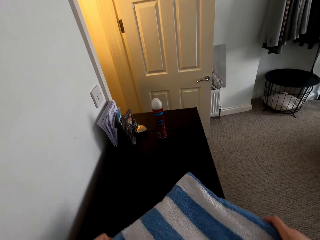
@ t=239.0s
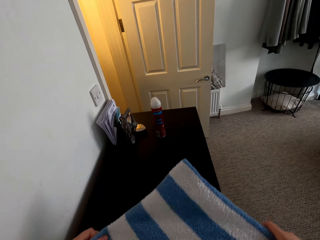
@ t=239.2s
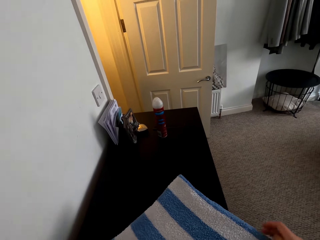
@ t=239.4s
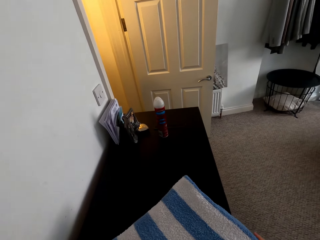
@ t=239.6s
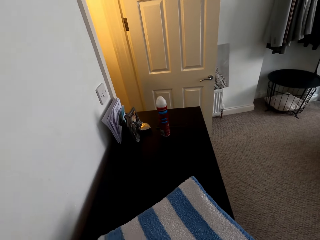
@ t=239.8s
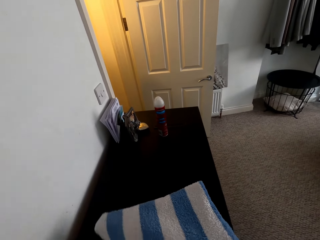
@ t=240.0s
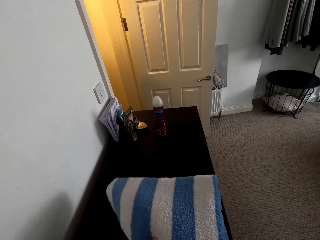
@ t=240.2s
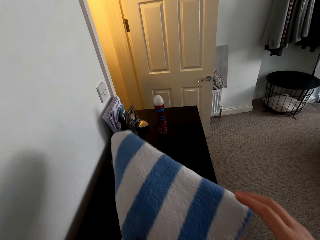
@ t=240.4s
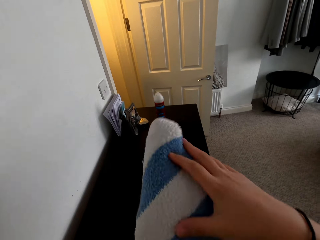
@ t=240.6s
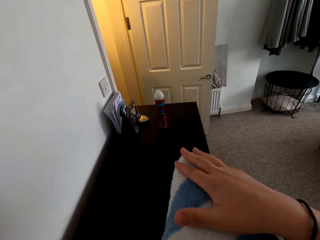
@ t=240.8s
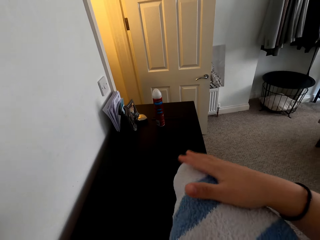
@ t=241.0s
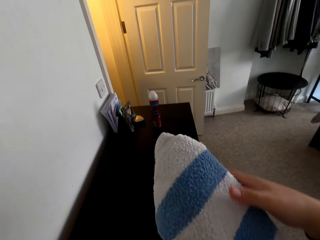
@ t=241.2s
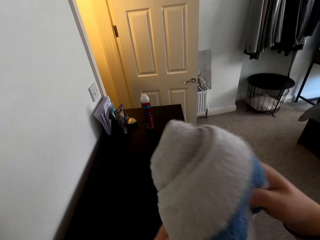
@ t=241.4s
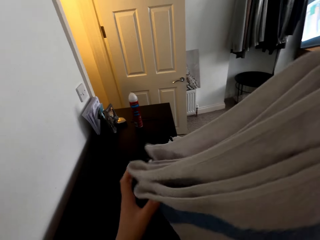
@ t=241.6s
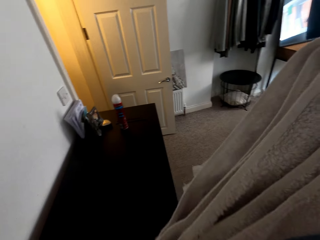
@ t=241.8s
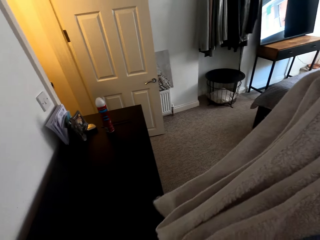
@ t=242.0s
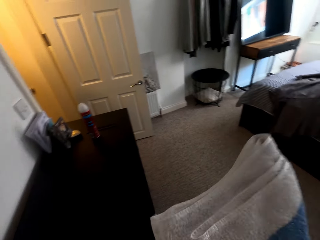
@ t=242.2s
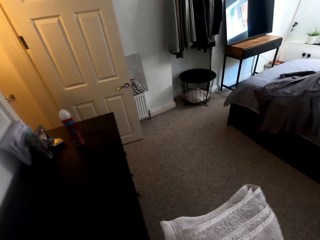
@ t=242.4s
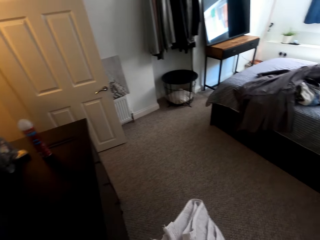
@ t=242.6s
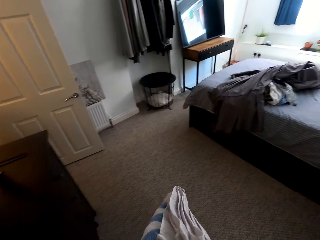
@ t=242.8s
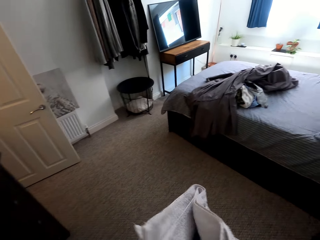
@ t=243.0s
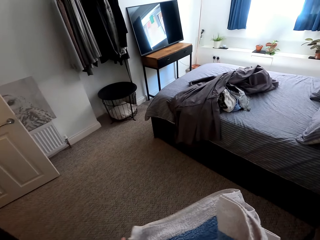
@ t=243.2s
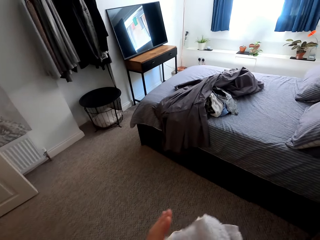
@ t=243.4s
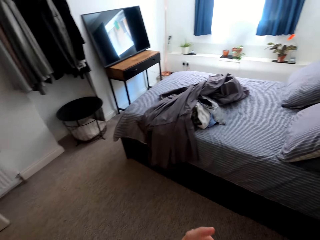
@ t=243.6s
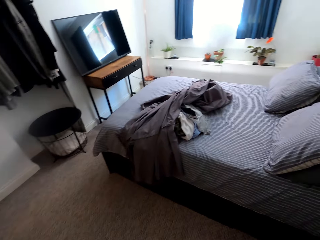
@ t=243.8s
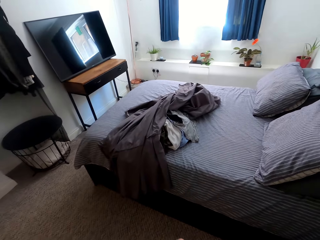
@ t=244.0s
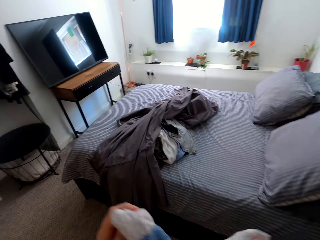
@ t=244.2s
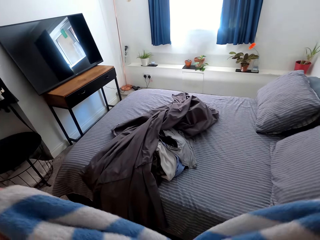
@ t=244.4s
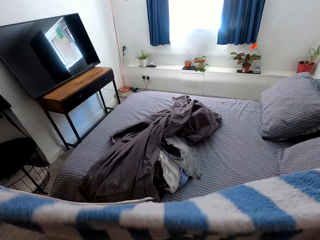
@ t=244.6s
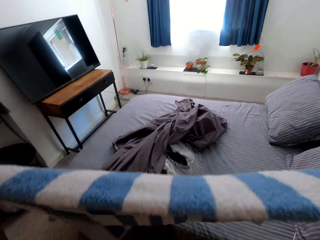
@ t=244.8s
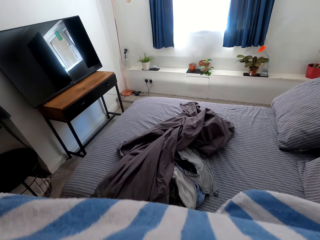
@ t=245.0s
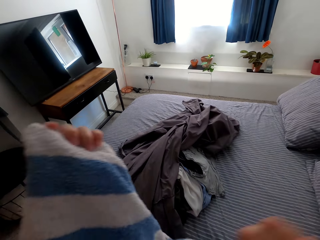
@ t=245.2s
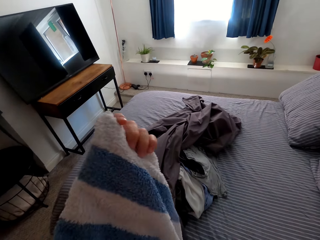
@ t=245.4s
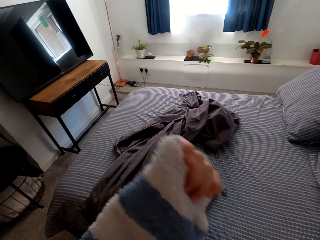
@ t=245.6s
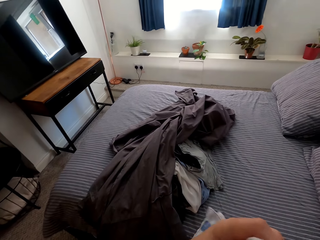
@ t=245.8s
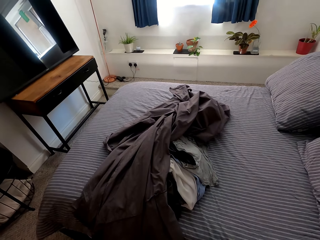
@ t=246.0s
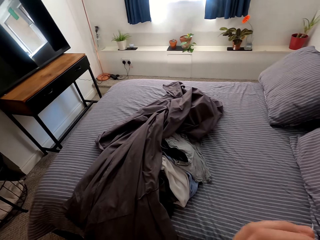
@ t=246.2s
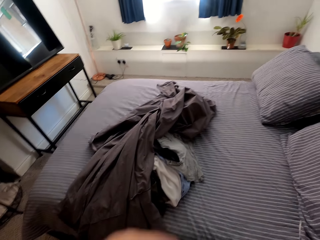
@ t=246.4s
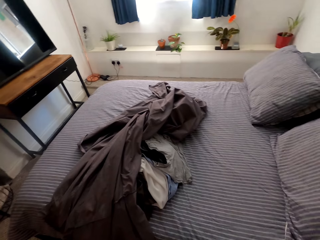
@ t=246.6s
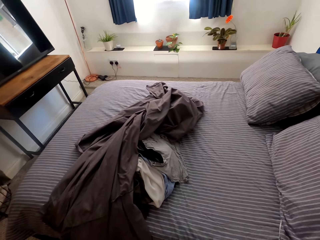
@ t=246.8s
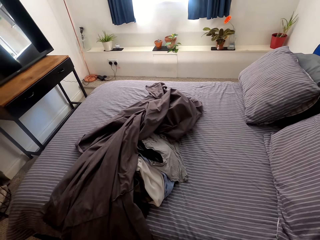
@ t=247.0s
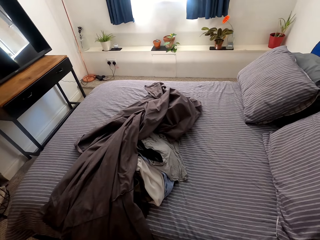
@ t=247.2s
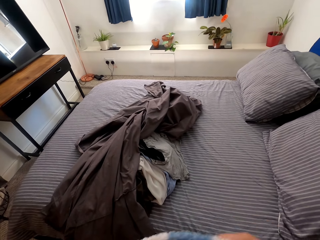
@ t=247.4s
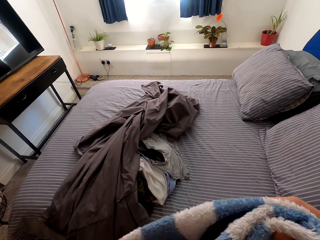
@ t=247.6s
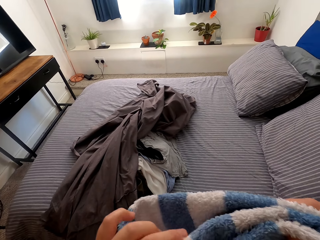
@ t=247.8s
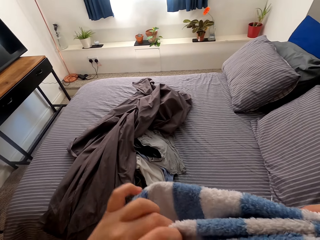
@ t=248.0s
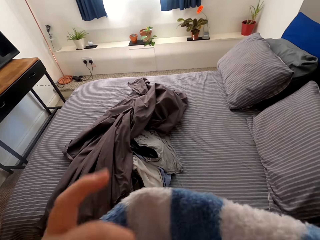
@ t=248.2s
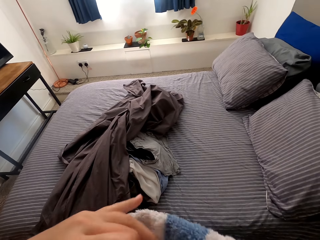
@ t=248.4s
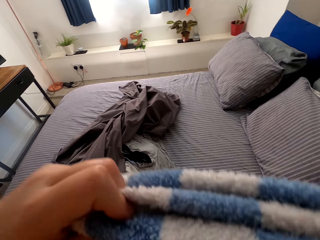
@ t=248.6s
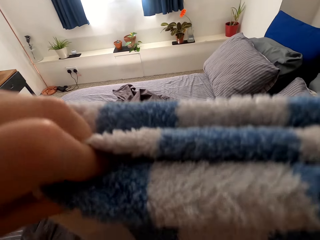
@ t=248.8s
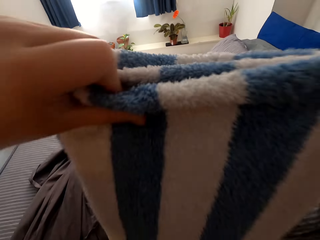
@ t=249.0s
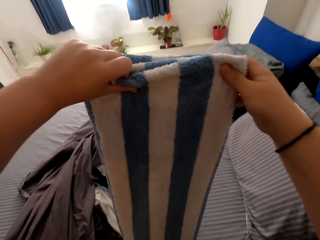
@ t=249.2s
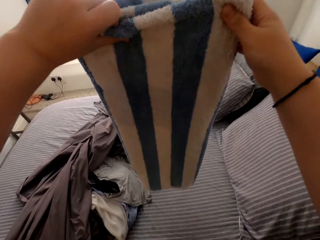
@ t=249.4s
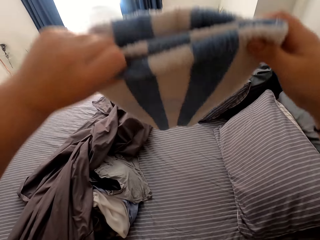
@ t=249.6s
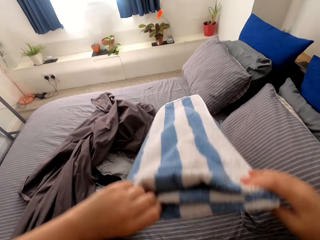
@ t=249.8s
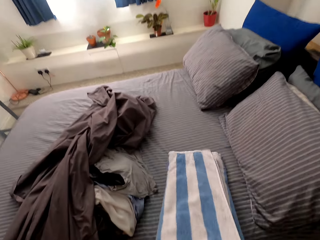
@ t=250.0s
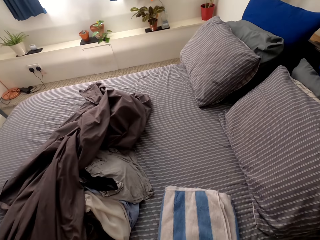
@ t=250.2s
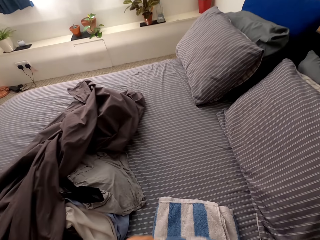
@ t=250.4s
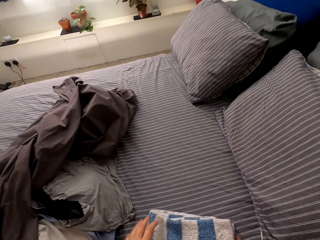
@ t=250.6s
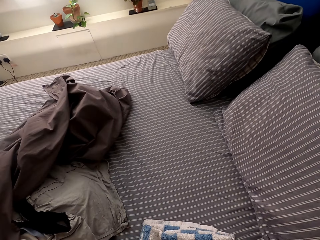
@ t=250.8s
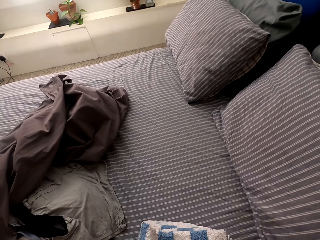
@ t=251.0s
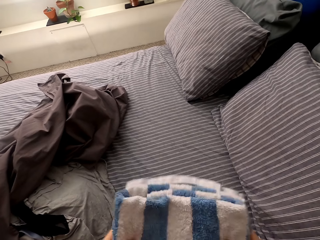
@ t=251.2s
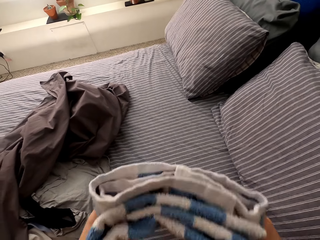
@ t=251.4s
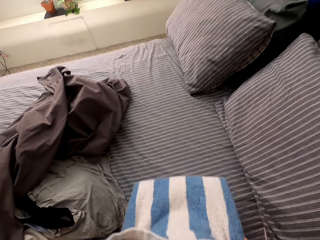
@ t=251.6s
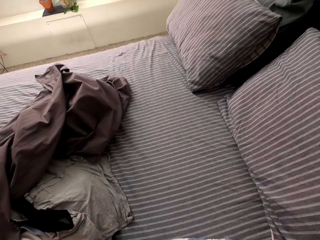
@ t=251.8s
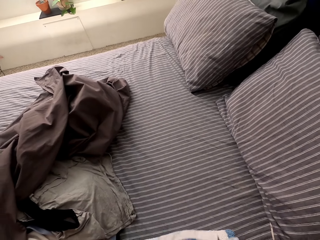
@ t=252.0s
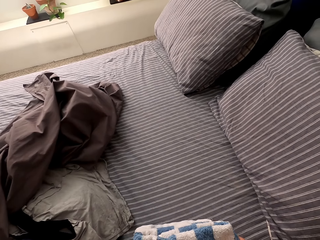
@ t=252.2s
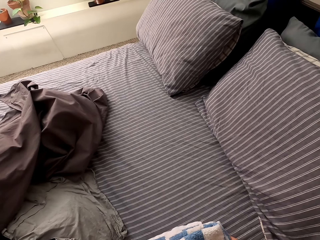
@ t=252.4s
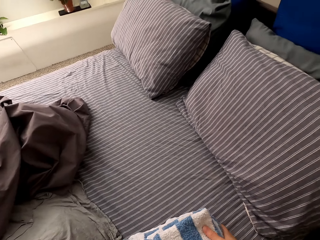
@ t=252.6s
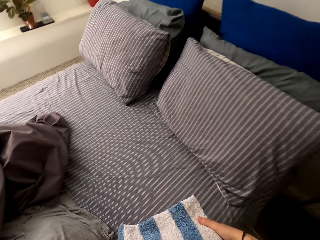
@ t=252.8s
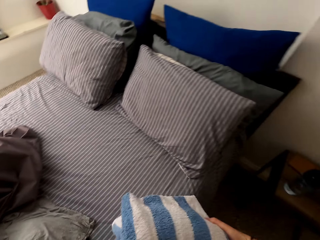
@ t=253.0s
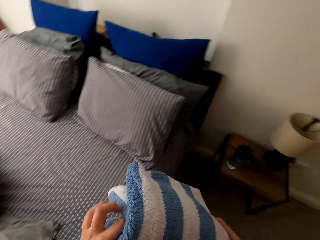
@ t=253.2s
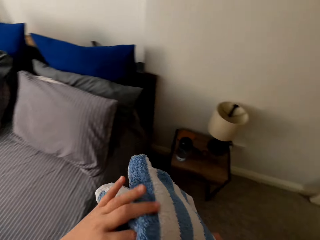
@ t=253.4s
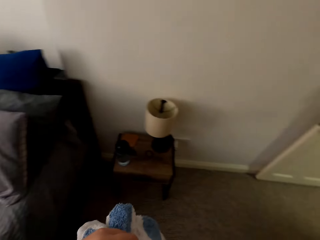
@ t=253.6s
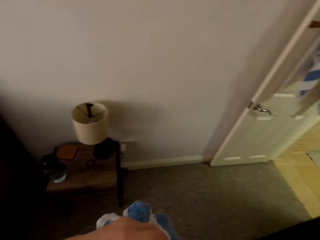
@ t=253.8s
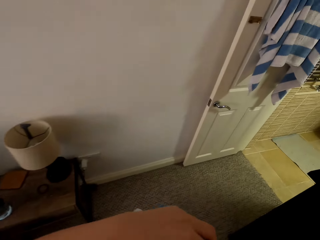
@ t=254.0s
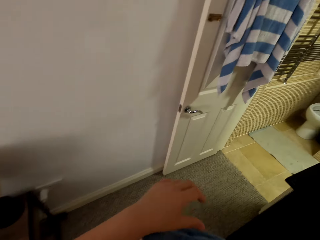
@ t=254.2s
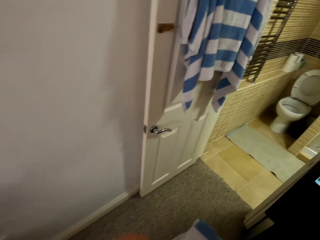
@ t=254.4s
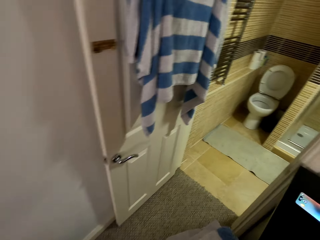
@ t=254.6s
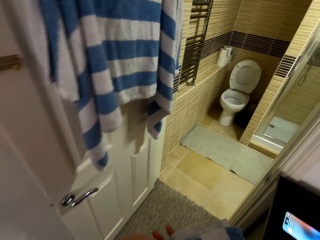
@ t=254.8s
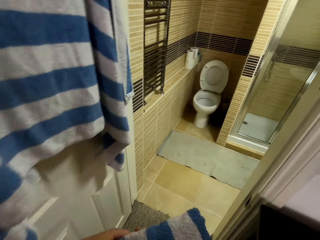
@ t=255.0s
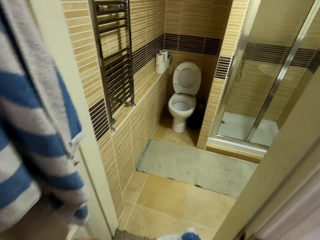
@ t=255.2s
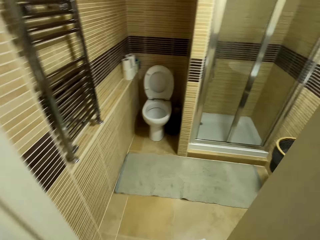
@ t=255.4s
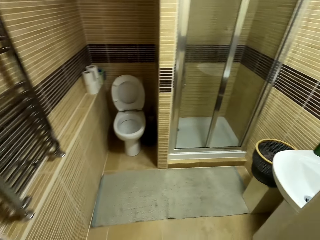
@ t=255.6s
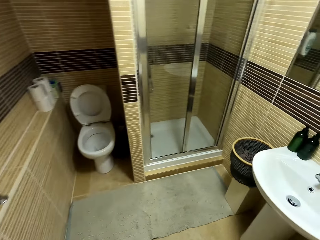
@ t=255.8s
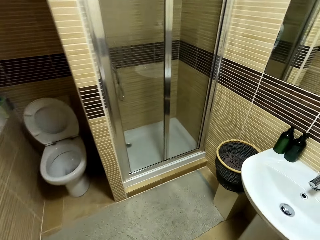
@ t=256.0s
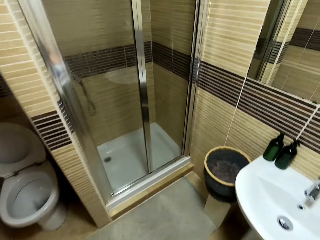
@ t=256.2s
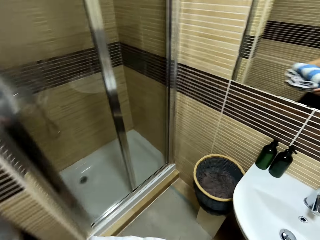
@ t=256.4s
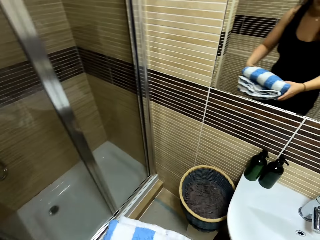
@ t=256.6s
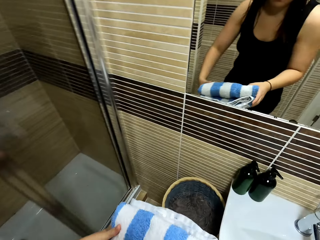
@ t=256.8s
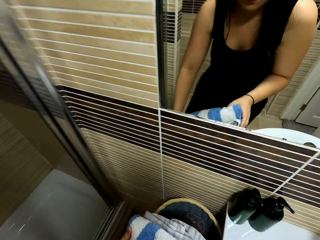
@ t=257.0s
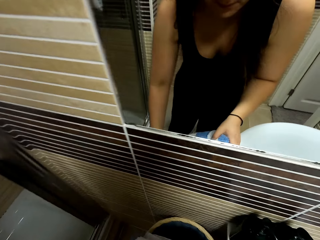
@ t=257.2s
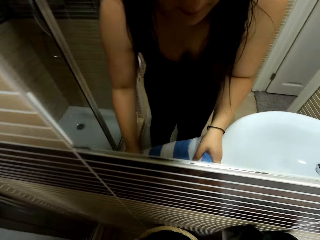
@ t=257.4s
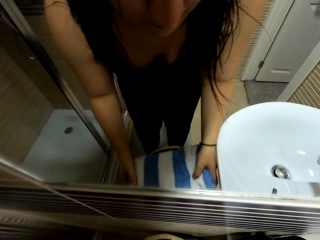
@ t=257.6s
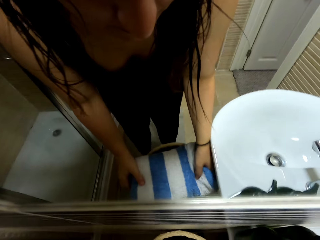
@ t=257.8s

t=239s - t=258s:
The camera wearer walks around the room. They fold the towel. They walk towards the sink. They place the clothes on the basket. They put the towel beside the sink.

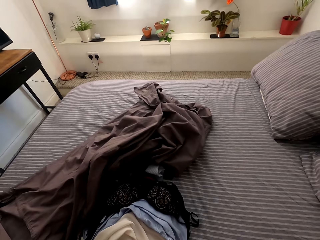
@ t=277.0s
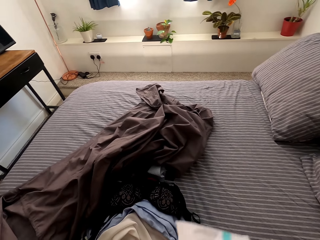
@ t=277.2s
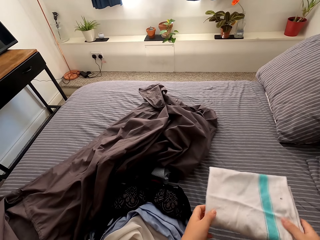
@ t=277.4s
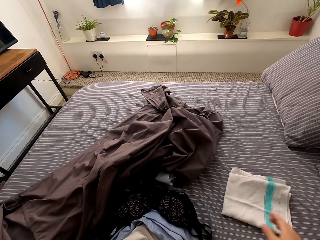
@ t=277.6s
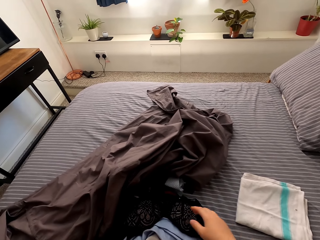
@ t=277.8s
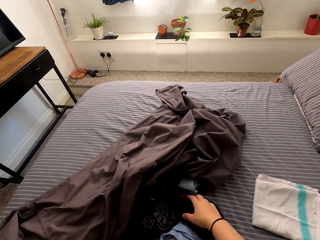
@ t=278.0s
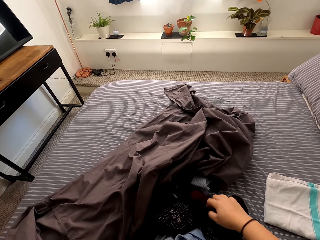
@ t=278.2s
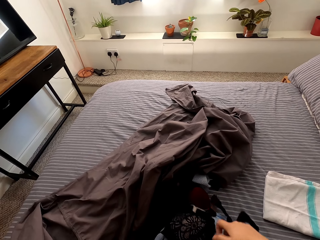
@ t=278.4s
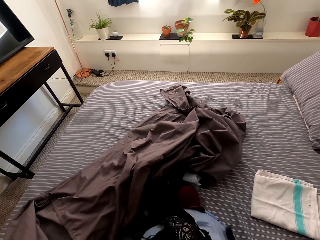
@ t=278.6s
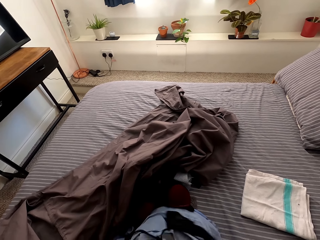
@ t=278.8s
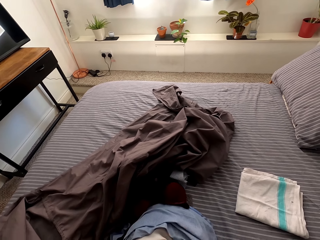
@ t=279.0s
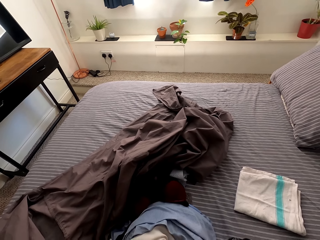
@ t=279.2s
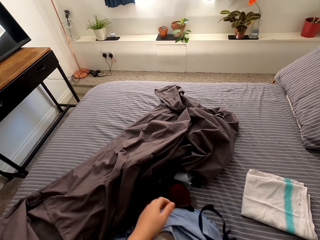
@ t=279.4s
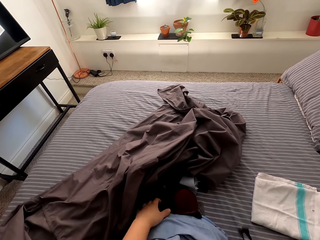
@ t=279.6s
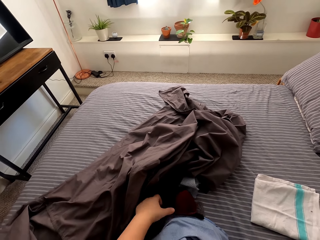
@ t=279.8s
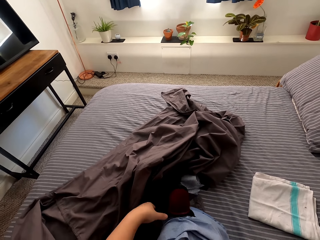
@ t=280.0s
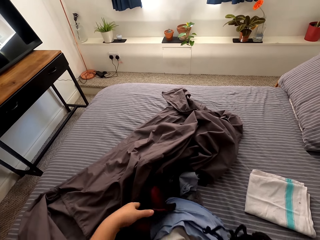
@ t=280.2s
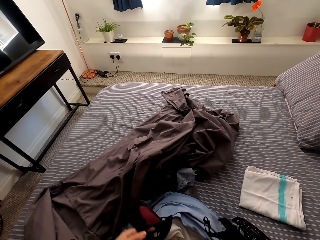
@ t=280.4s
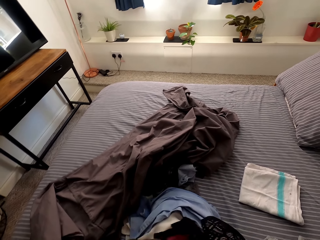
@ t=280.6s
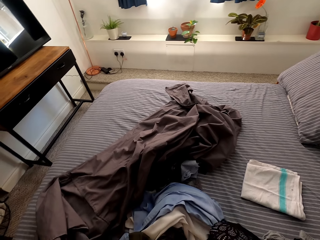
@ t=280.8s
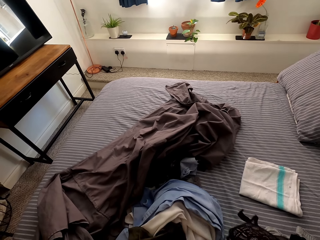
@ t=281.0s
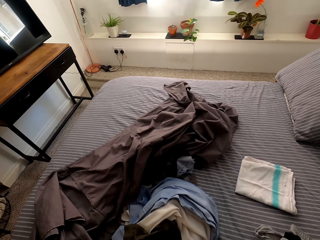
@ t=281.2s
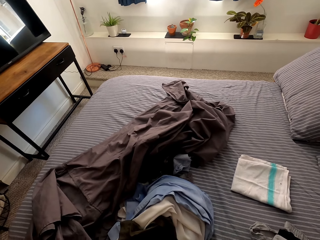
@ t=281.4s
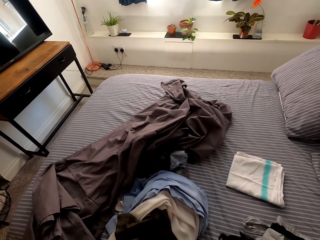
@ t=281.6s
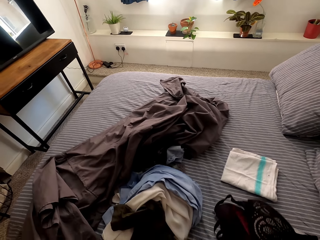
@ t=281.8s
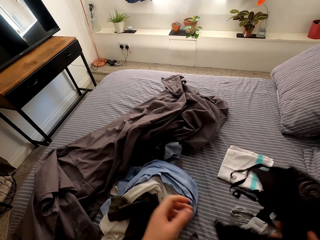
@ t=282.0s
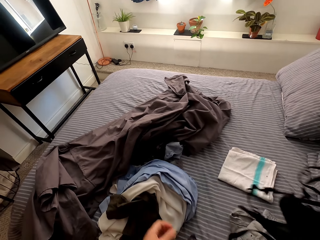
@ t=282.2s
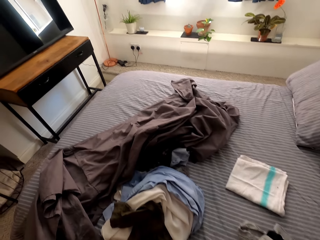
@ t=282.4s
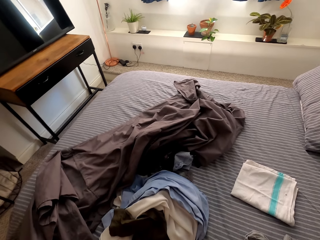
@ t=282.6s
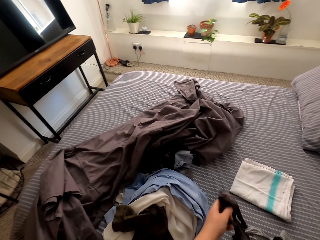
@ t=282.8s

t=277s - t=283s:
The camera wearer drops a towel on the bed. They pick up a cloth. They hold the clothes.
